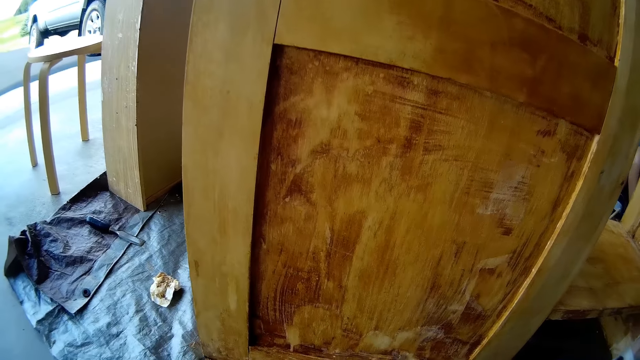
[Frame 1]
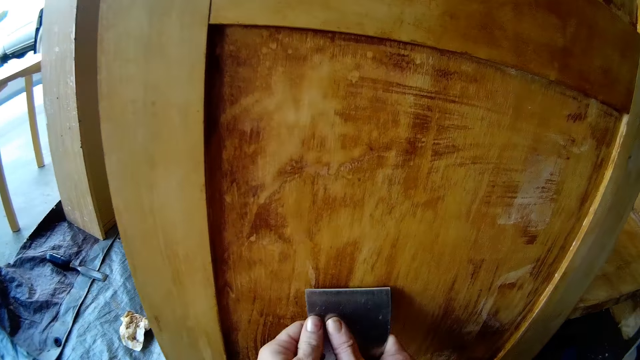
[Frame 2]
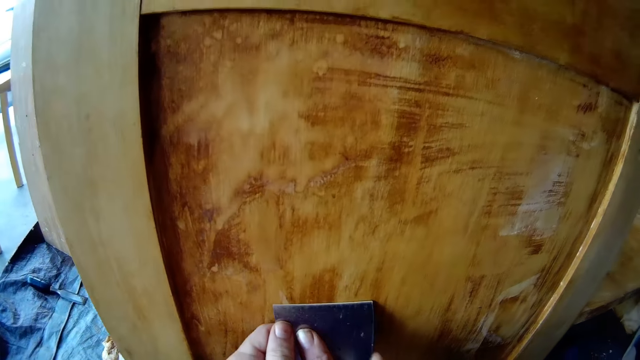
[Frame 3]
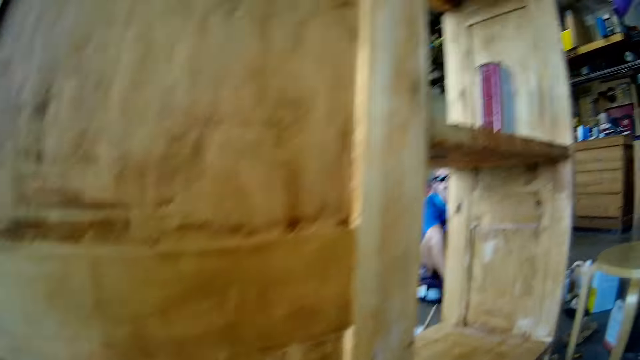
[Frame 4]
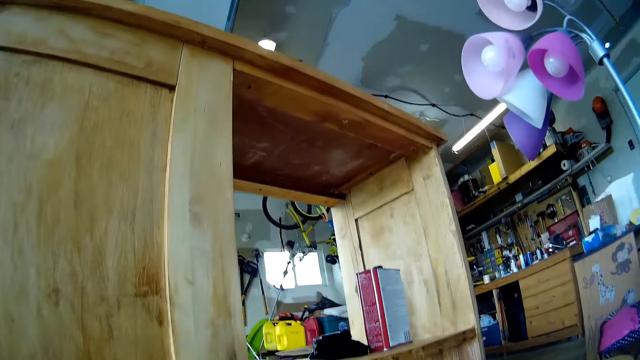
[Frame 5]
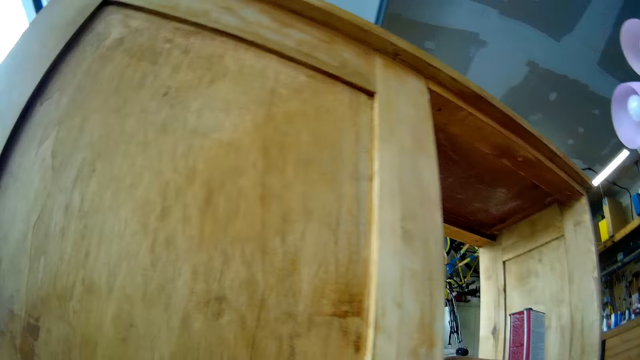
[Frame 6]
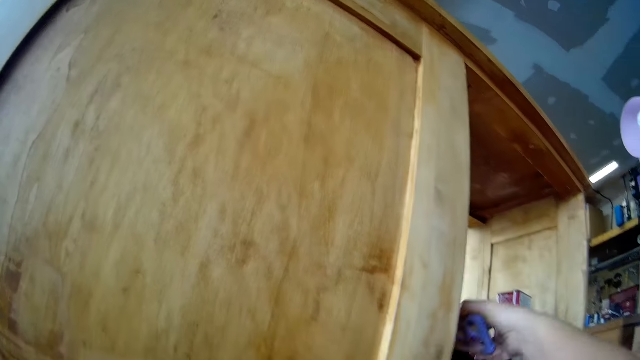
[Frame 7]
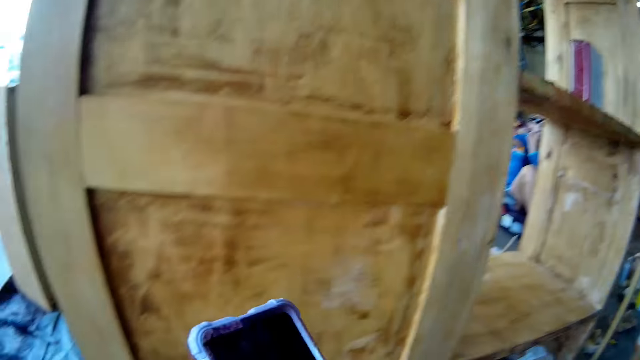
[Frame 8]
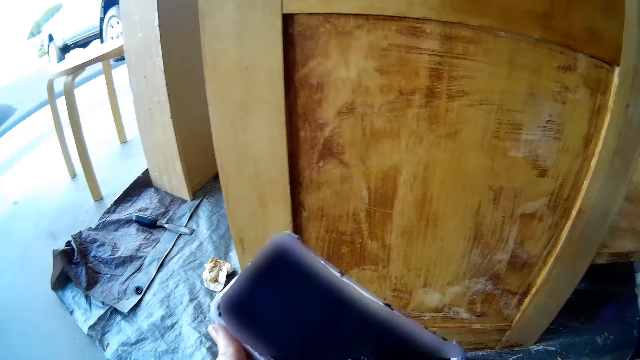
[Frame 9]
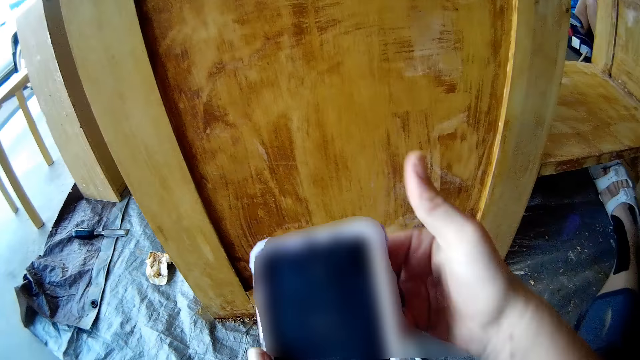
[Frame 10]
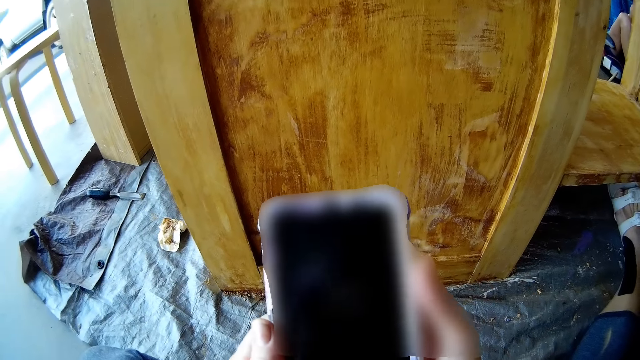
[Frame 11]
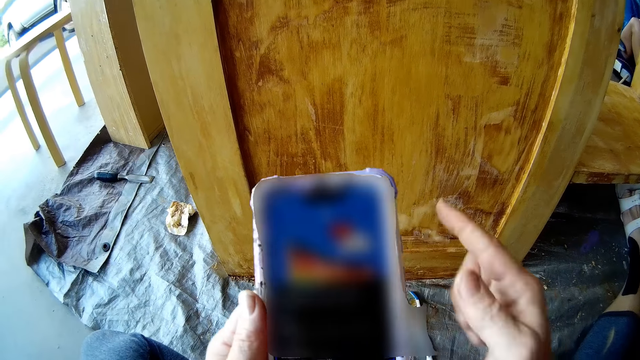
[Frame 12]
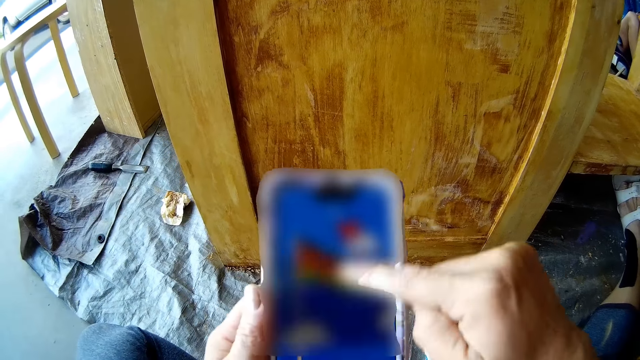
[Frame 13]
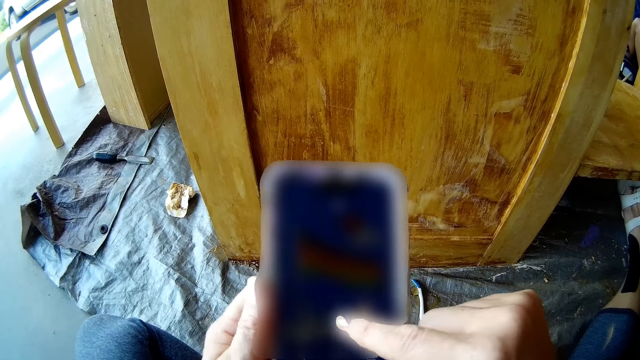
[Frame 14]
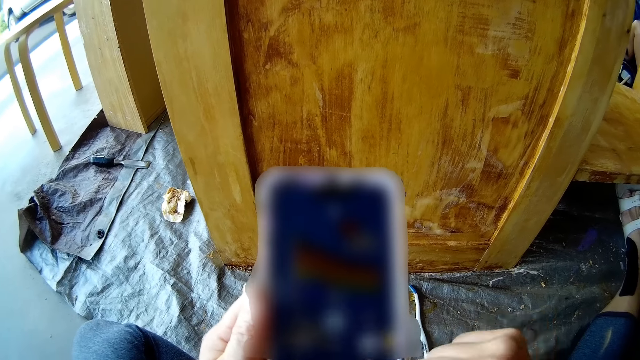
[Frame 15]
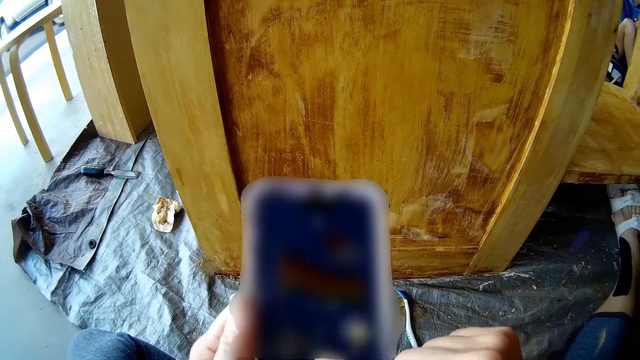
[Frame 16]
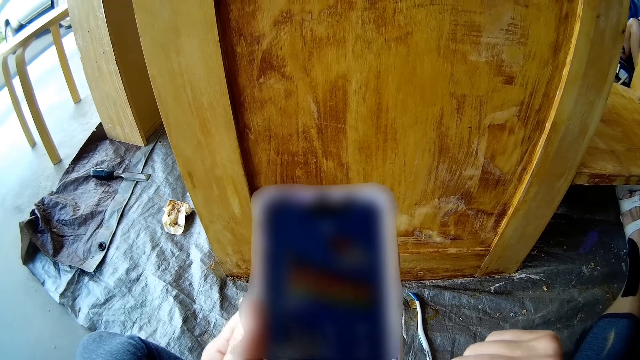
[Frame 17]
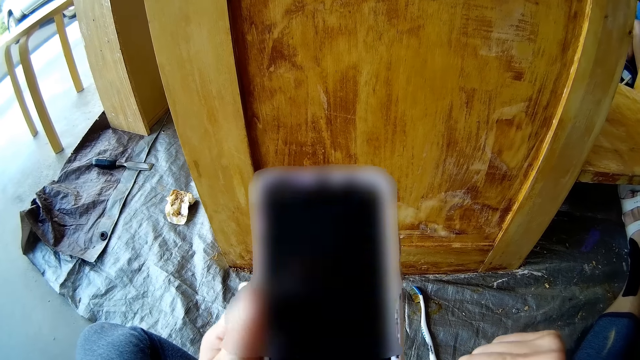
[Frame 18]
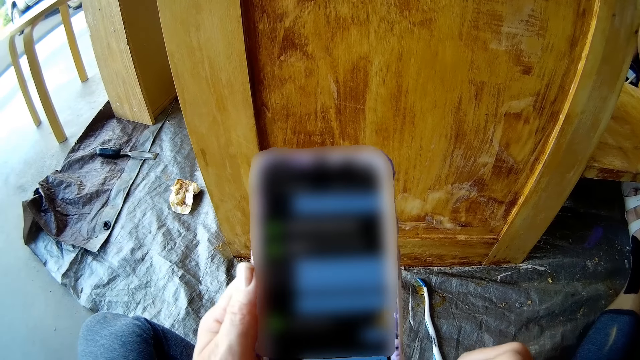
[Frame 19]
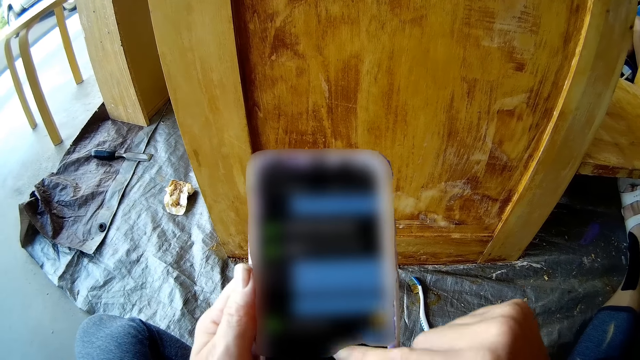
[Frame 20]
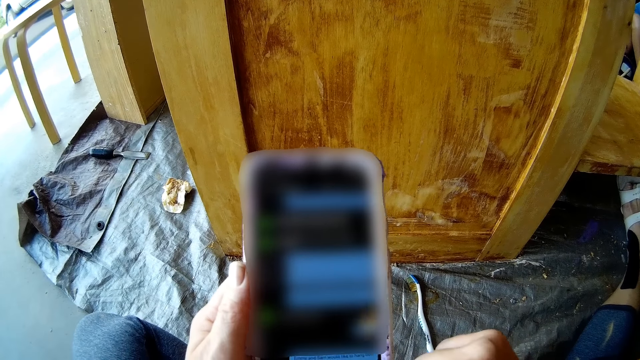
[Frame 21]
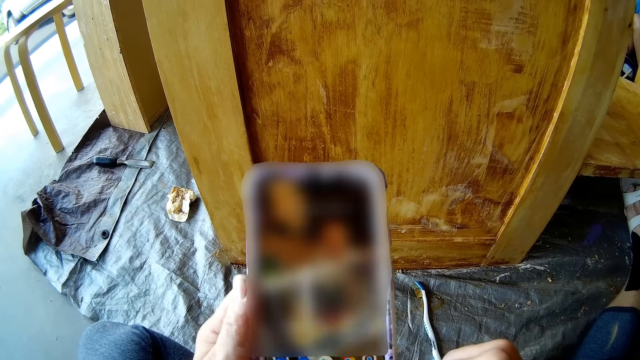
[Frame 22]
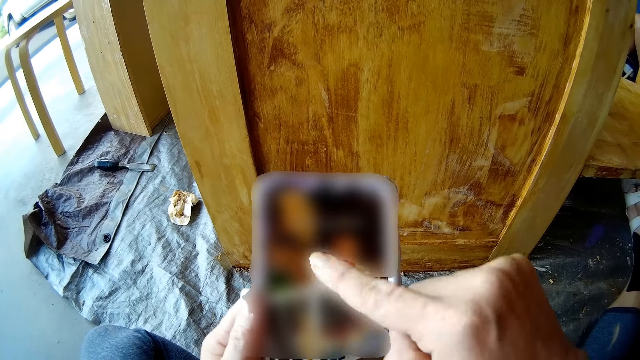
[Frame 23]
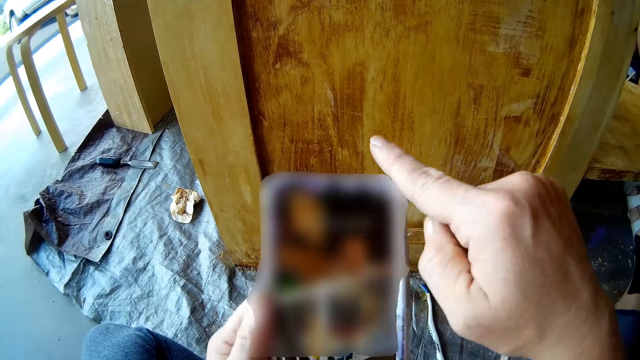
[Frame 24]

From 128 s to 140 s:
The camera wearer scratches on the table with a scraper. They remove paint from the cabinet. They pick their phone on the table. They hold the phone with their hands. They operate the phone with their right hand.

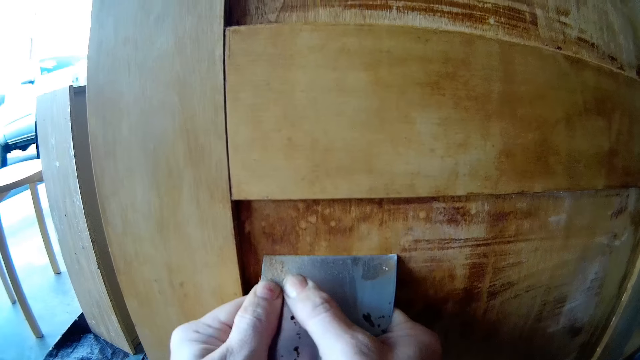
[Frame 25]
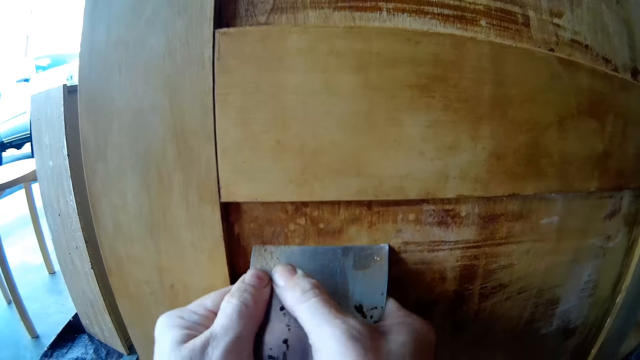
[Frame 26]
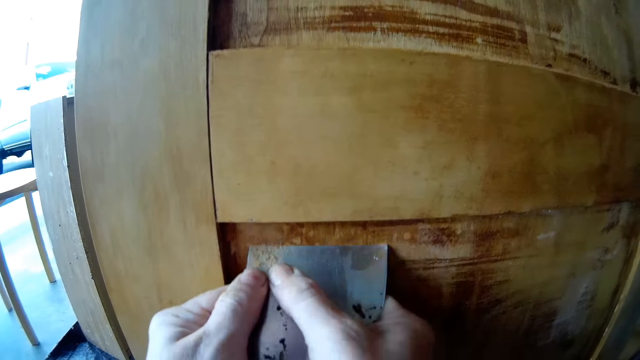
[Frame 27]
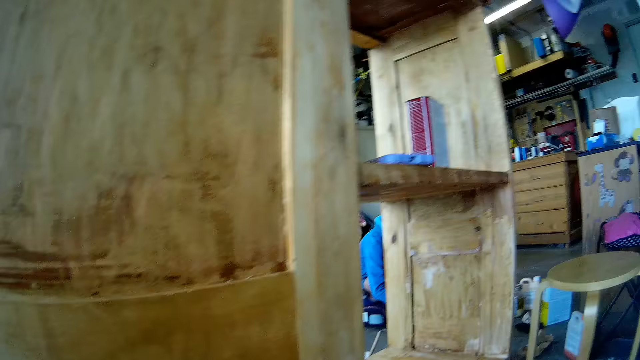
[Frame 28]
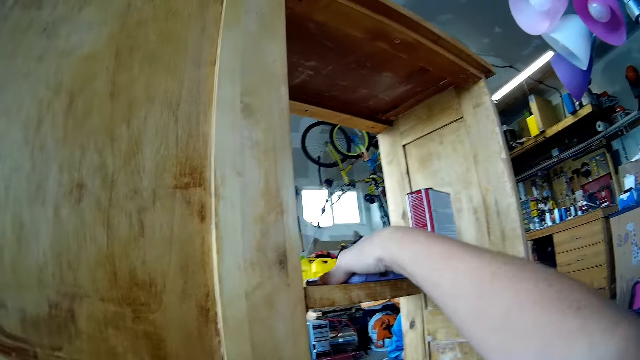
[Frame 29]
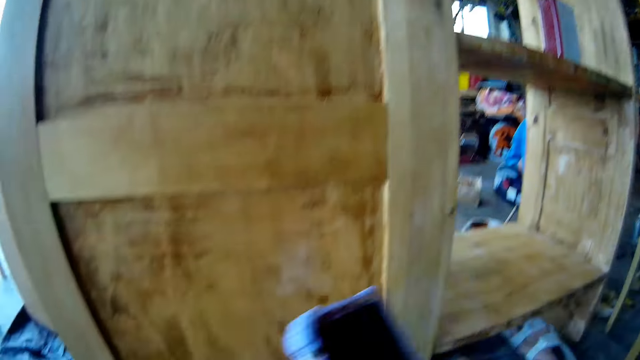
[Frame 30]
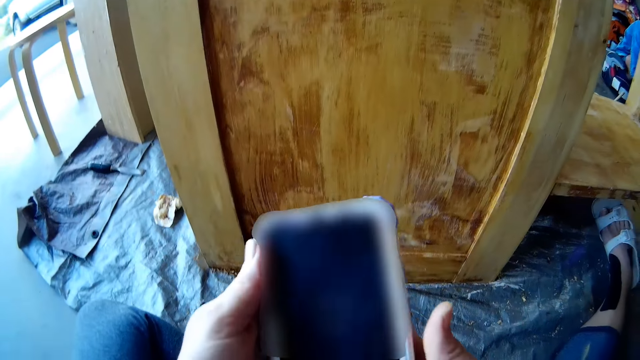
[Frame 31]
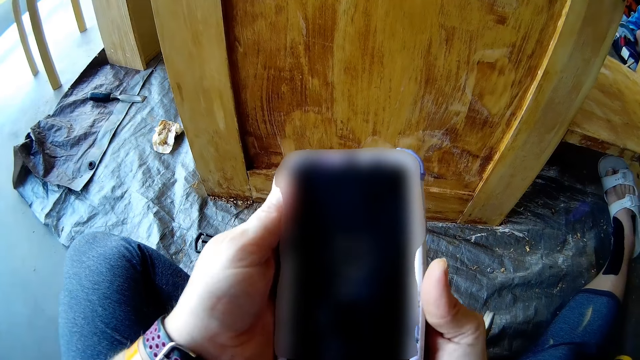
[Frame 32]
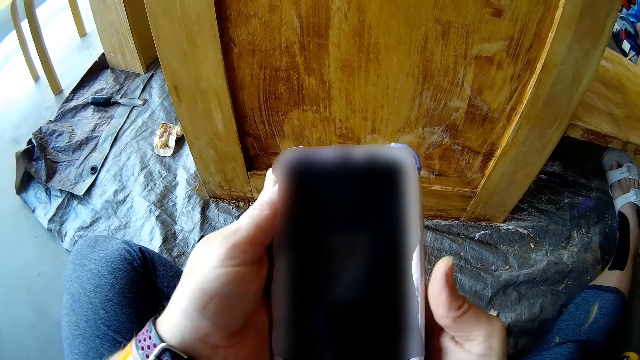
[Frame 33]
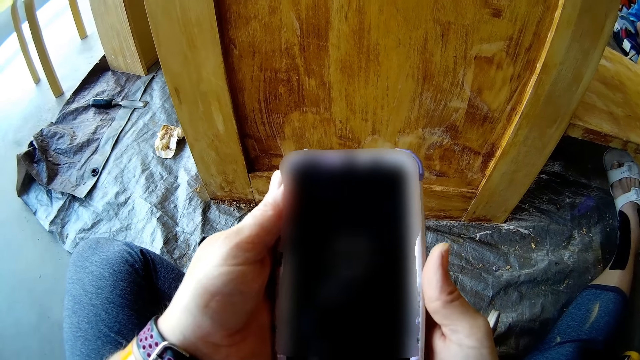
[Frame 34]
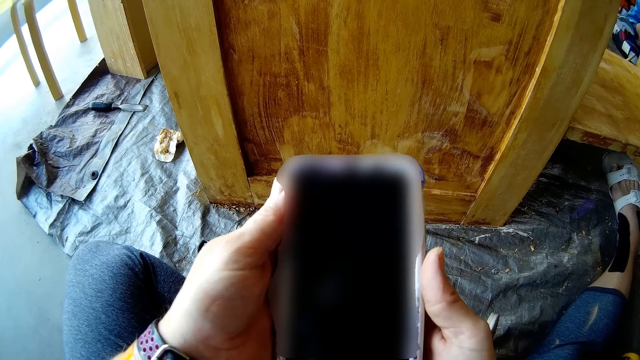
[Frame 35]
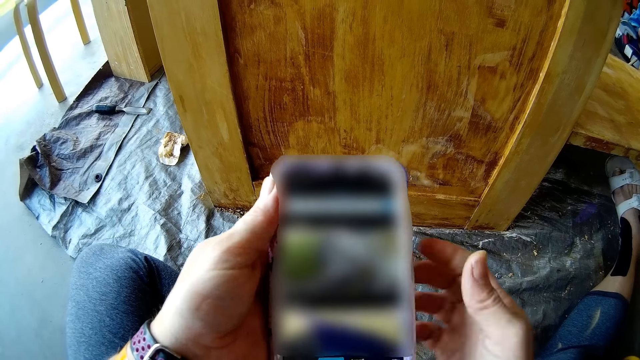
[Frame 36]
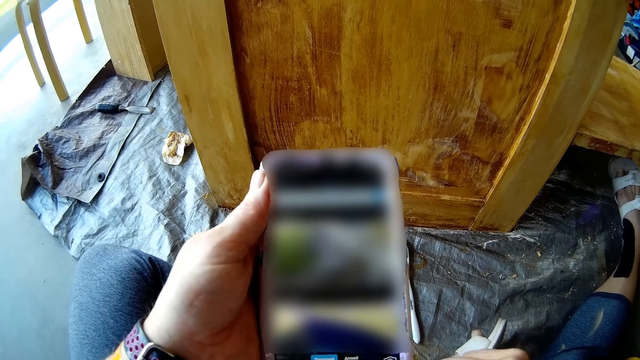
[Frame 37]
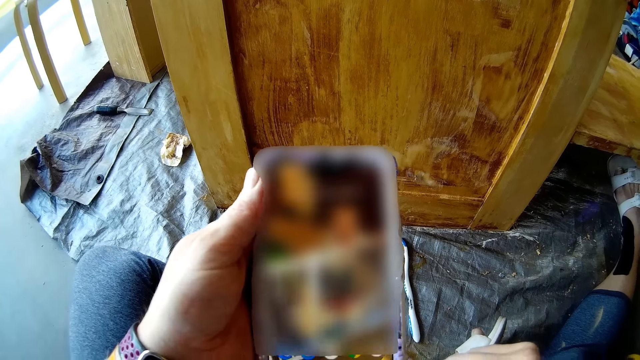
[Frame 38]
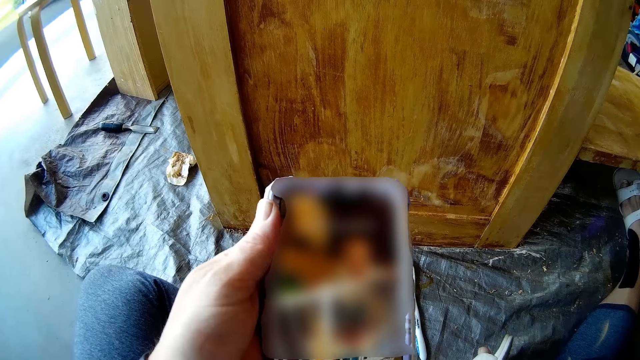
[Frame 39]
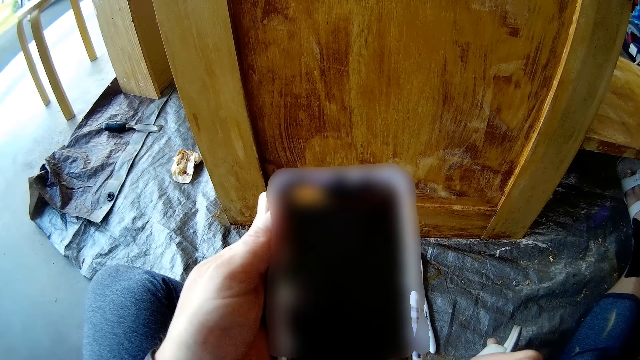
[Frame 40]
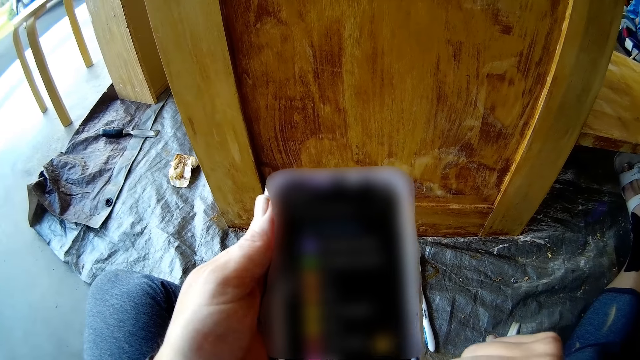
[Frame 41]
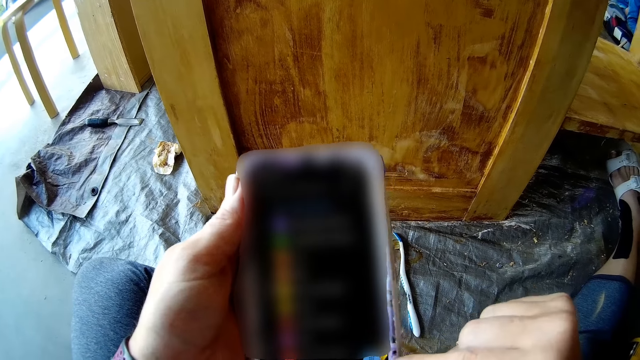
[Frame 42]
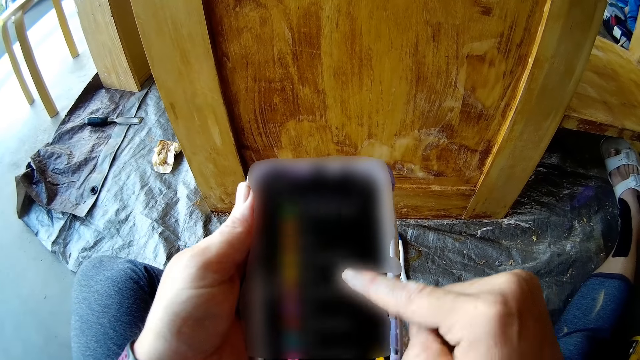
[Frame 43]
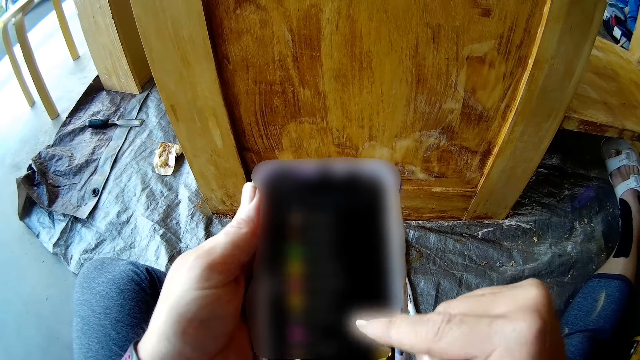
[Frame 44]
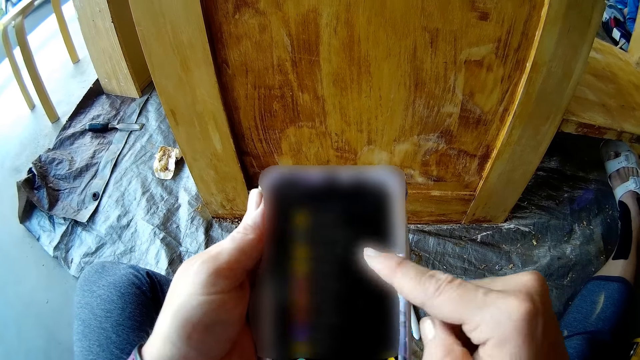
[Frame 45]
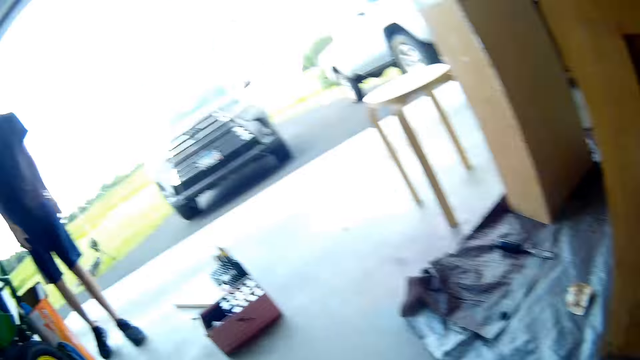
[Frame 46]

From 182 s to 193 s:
The camera wearer picks their phone on the table. They hold the phone with their hands. They operate the phone with their right hand.
